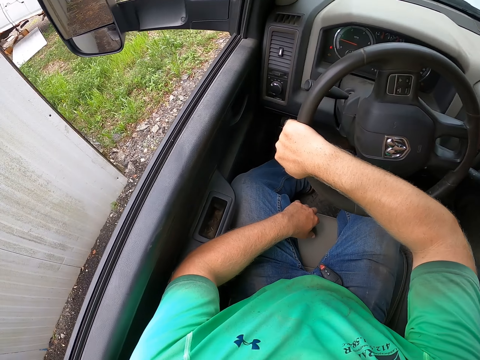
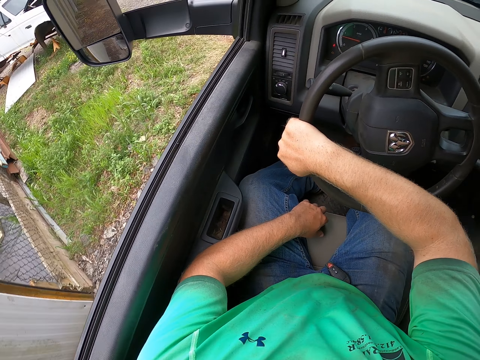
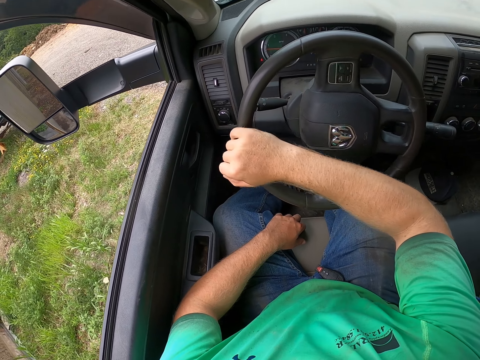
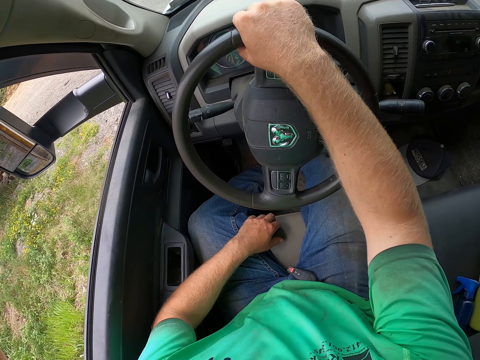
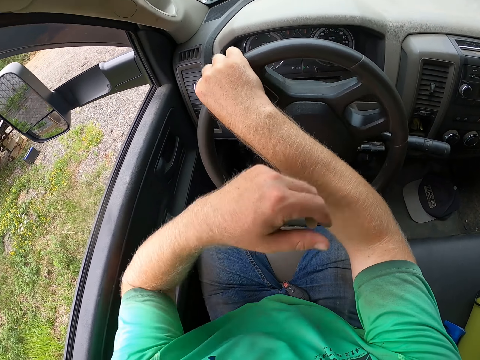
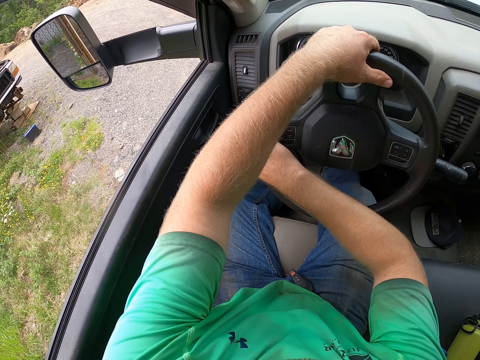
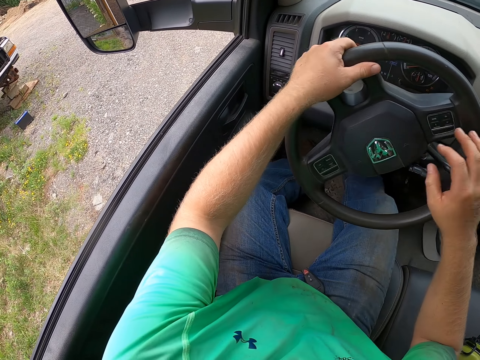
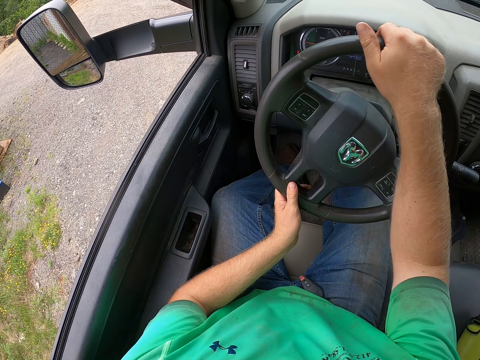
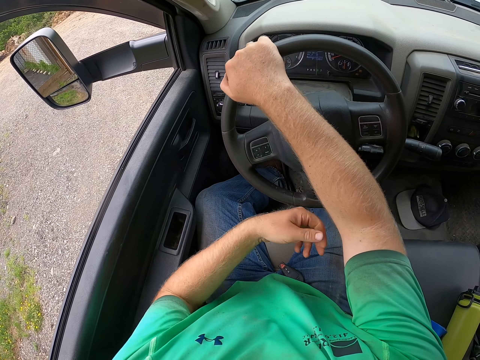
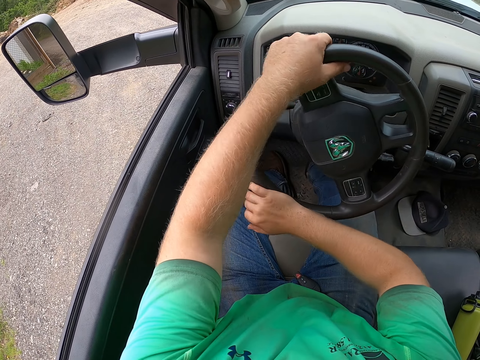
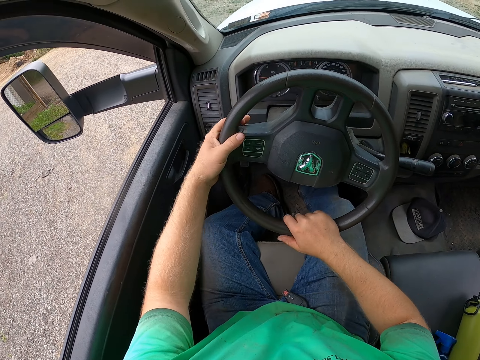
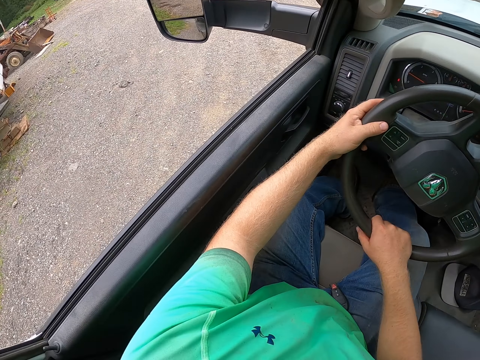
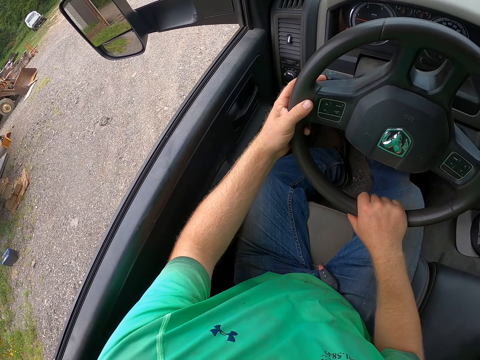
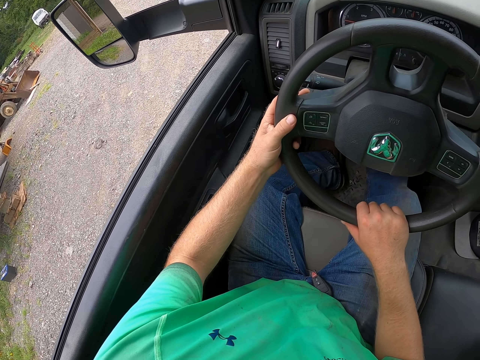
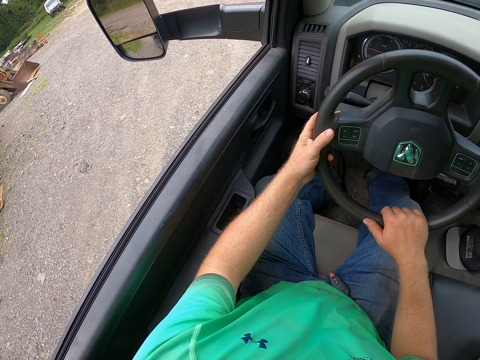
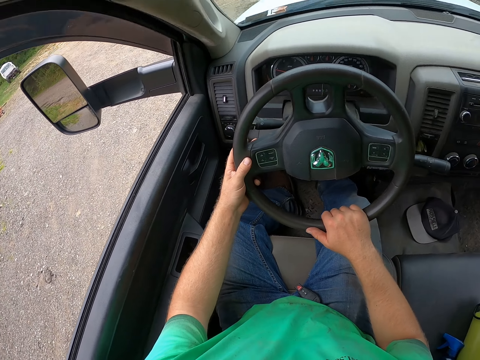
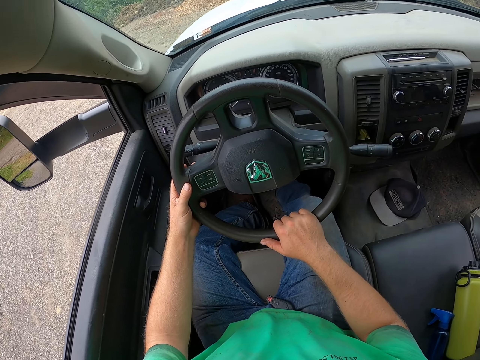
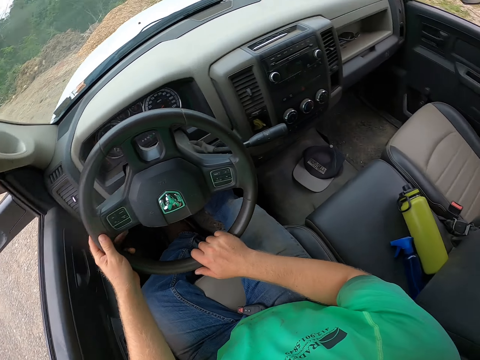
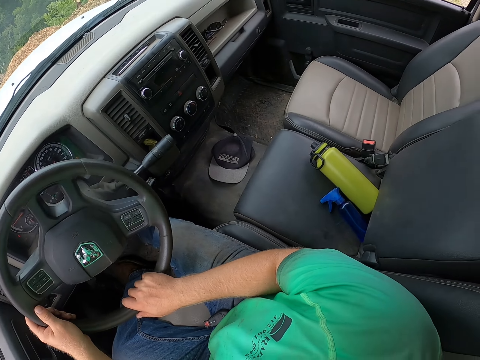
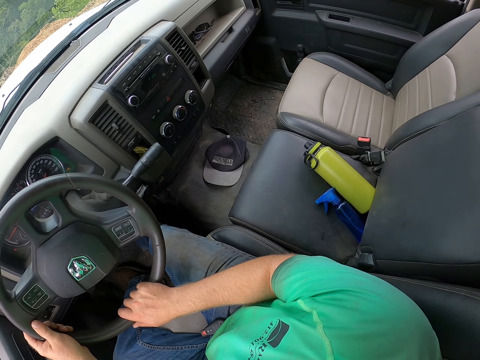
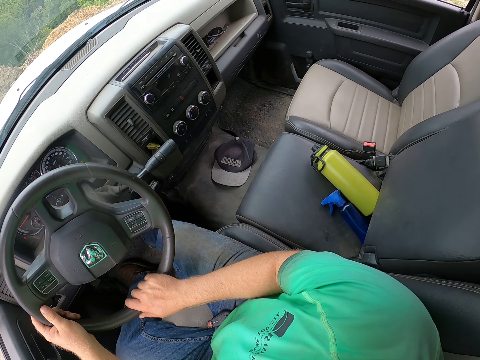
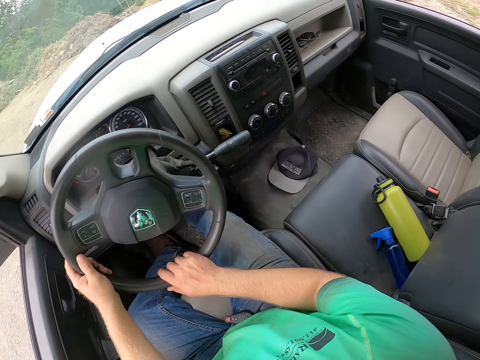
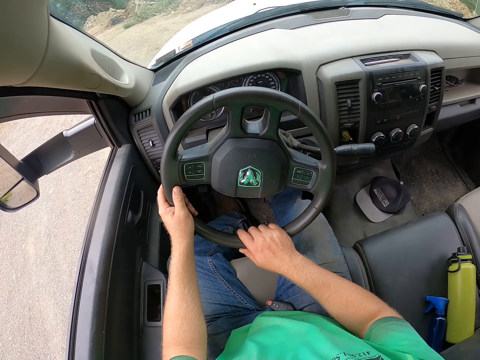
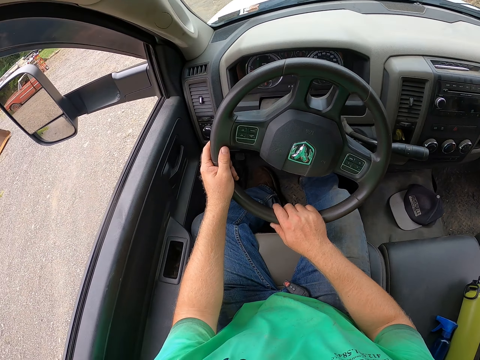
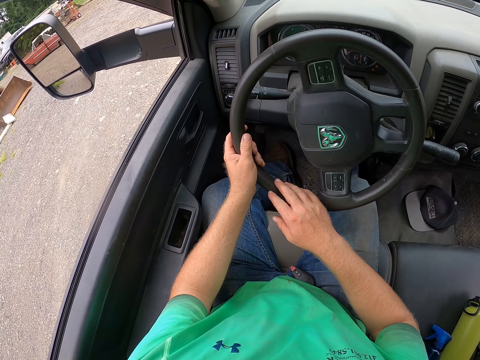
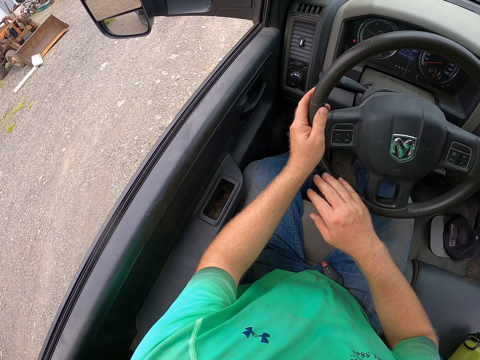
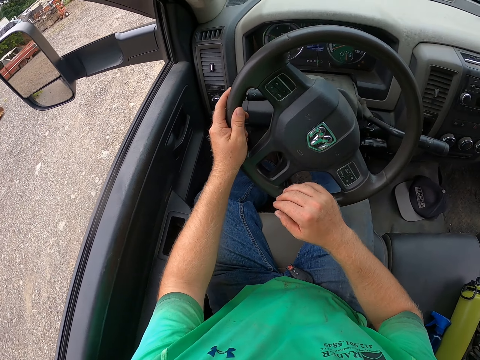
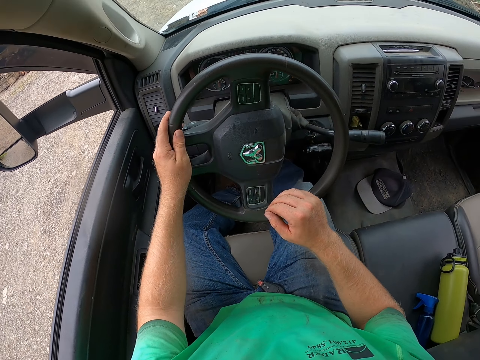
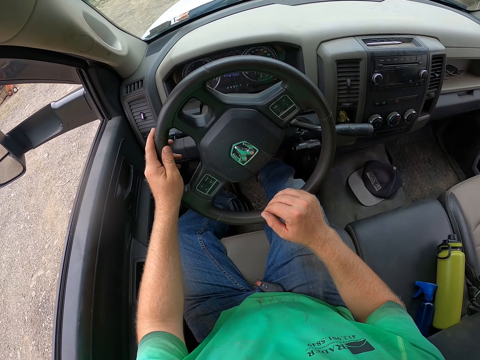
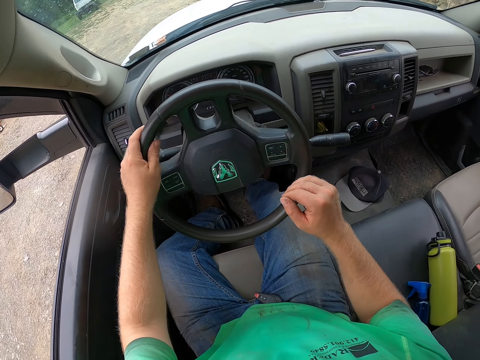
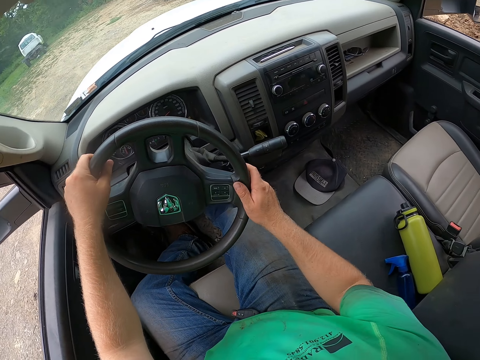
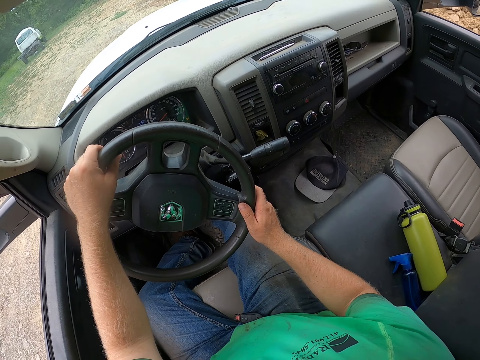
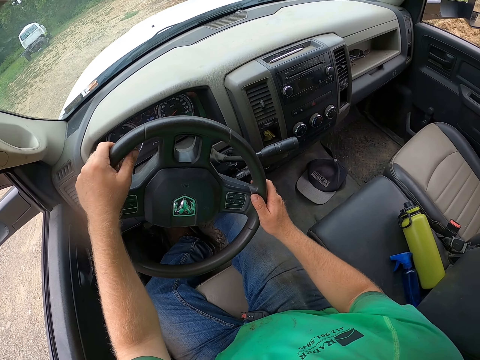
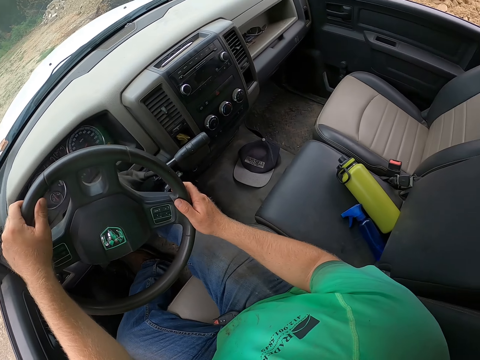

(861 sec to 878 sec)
The camera wearer drives the truck with the steering wheel in his hands. He looks around the car. He drives the truck with the steering wheel in his left hand. He drives the truck with the steering wheel in his hands.

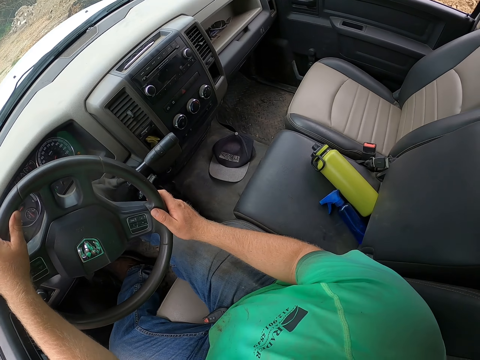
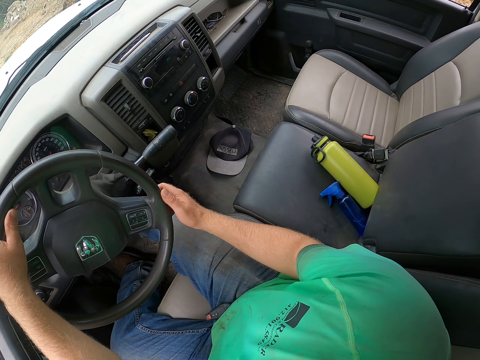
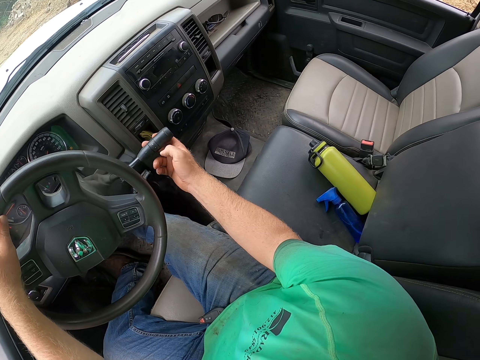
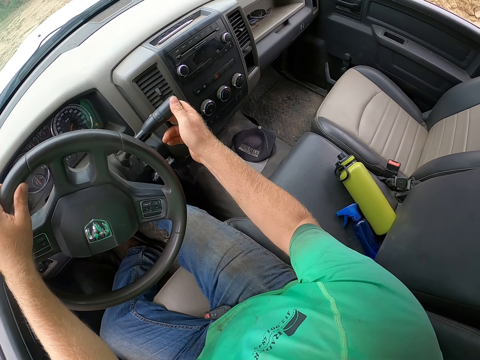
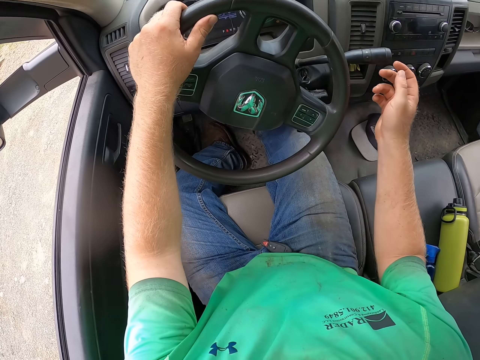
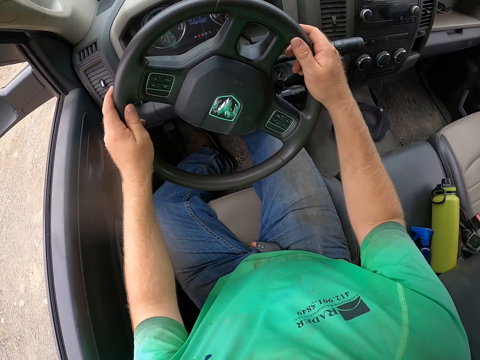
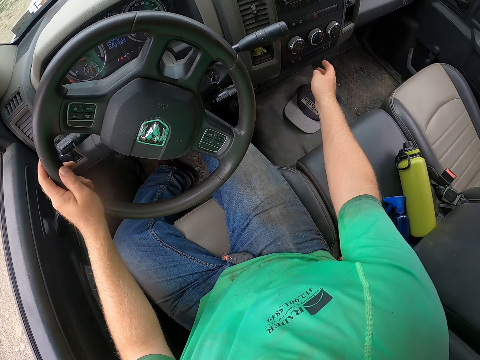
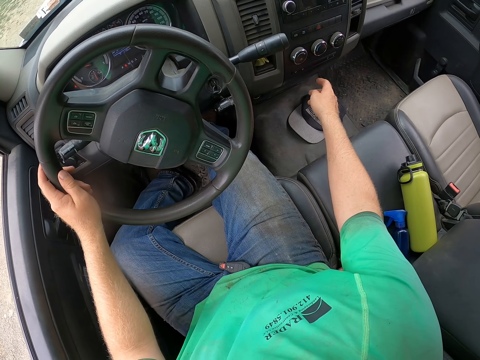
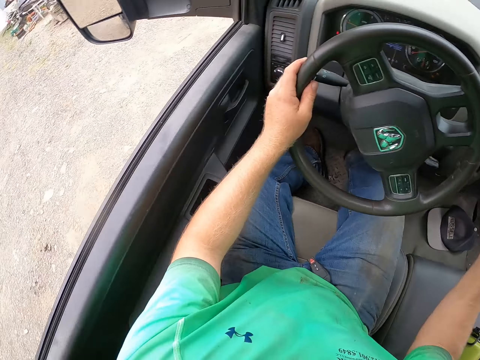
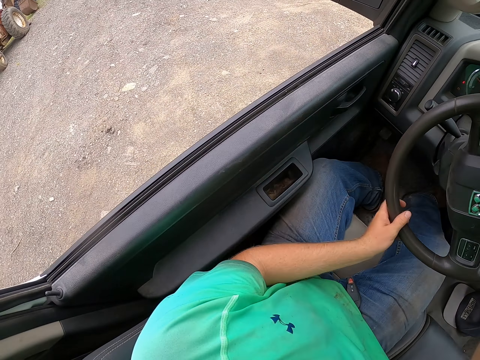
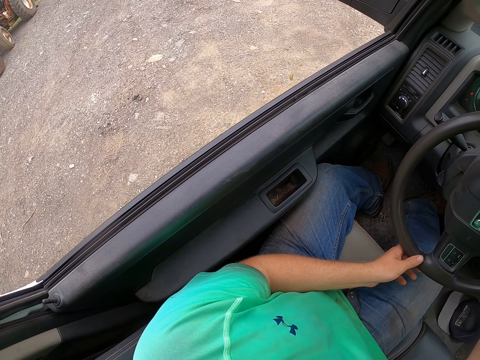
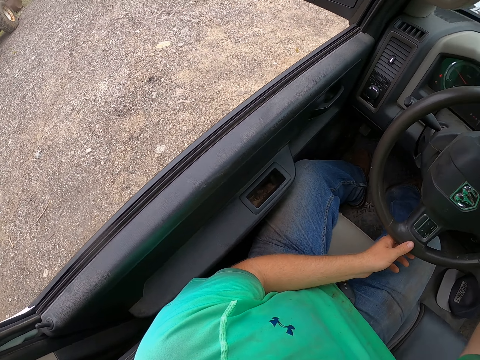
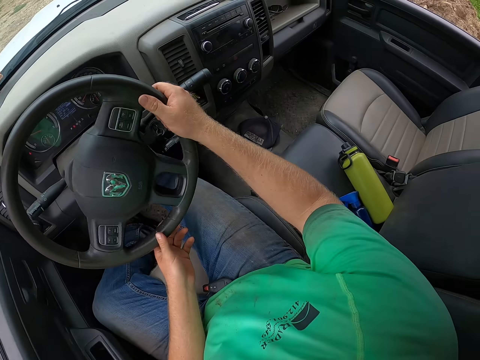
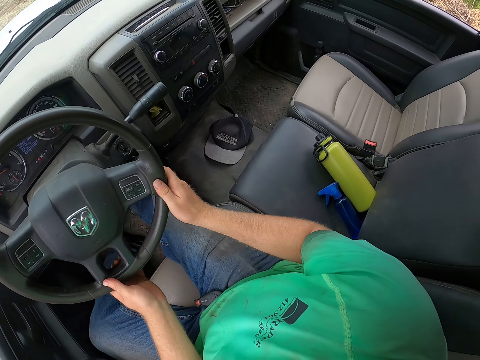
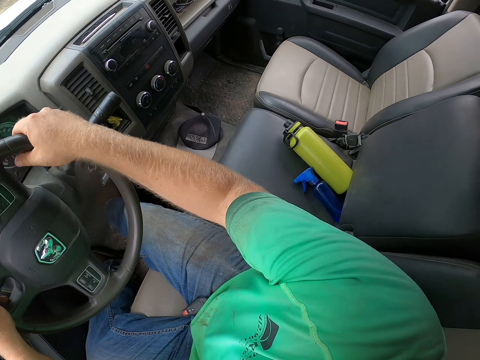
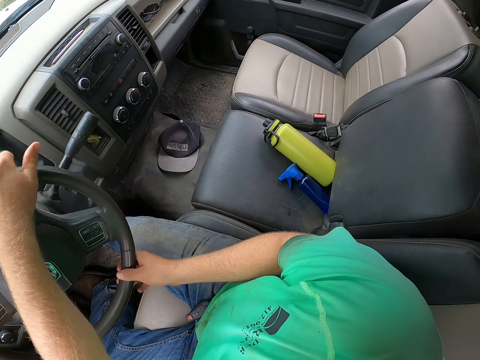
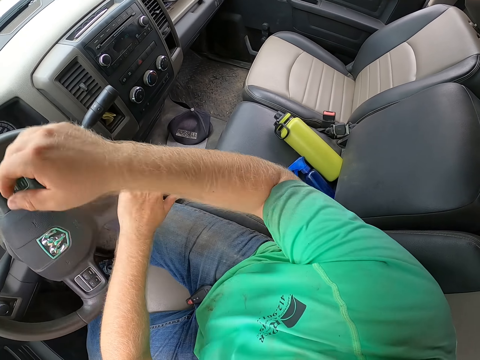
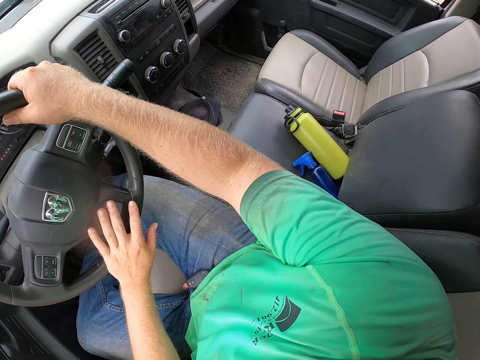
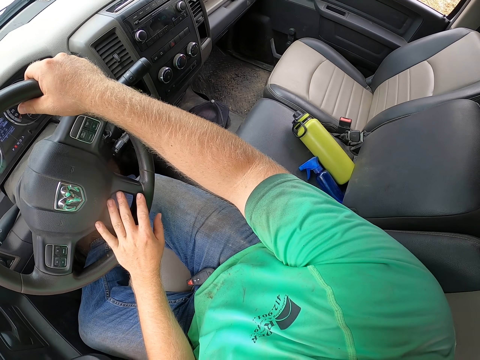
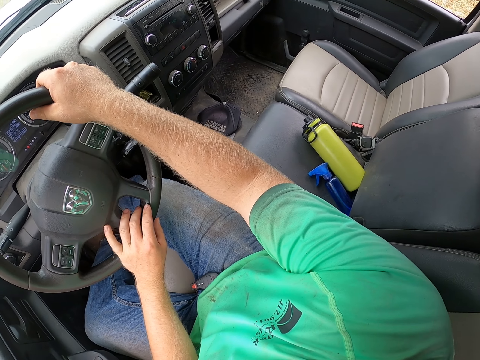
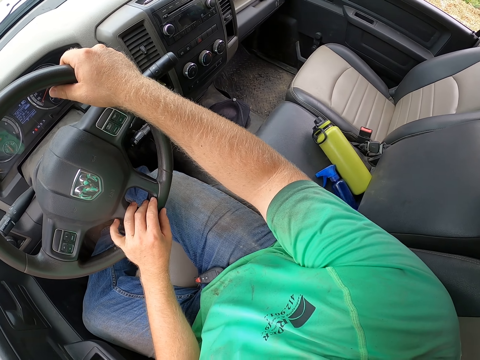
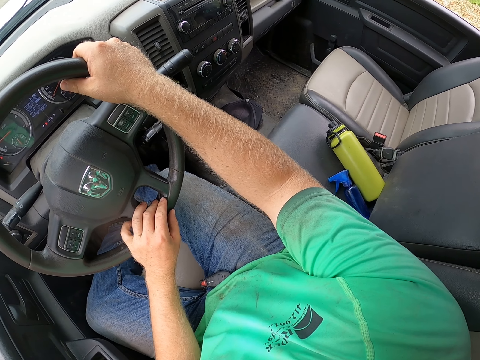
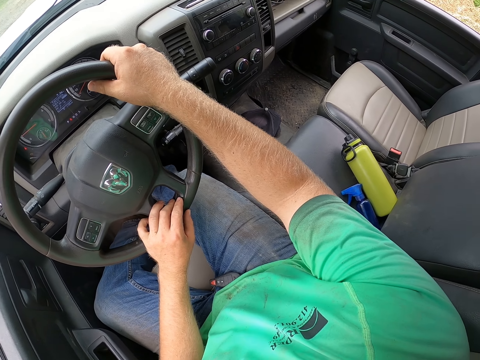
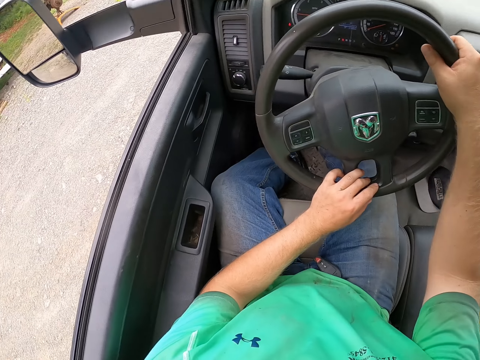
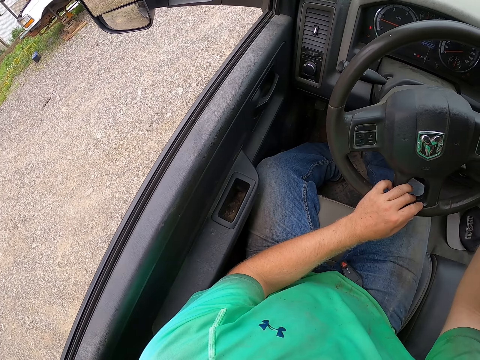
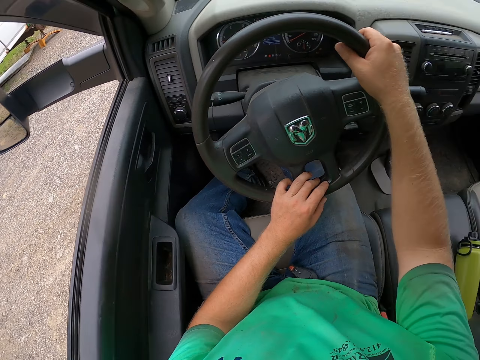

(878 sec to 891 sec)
The camera wearer pulls the gear stick of the truck with his right hand. He stops the car. He drives the truck with the steering wheel in his hands. He presses a button on the dashboard of the truck with his right hand. He reverses the car.
